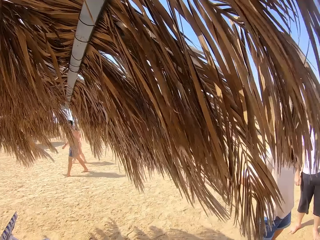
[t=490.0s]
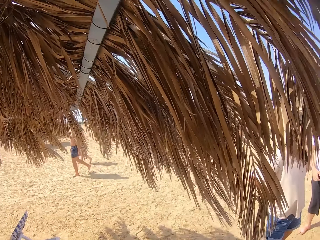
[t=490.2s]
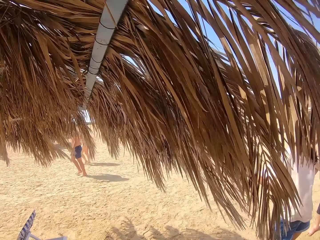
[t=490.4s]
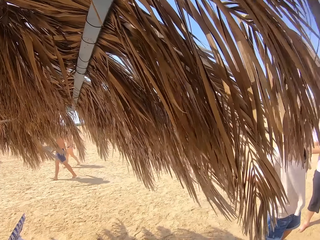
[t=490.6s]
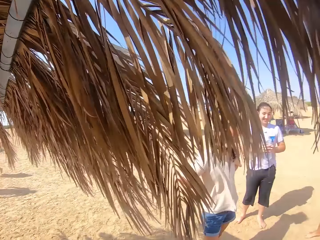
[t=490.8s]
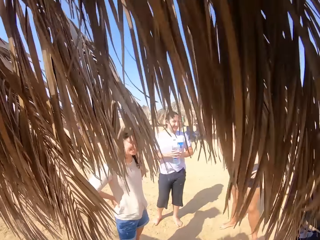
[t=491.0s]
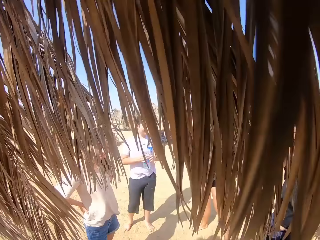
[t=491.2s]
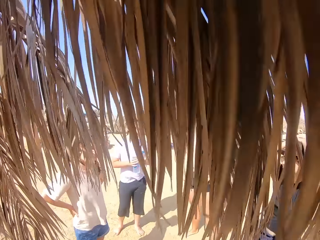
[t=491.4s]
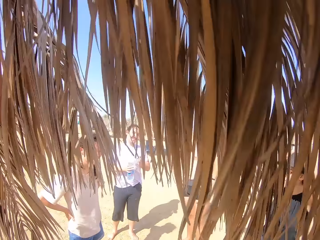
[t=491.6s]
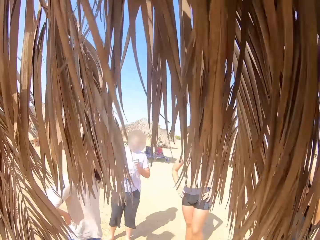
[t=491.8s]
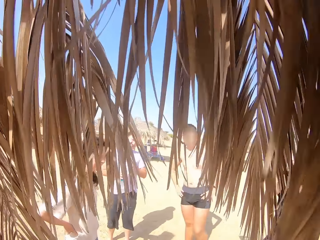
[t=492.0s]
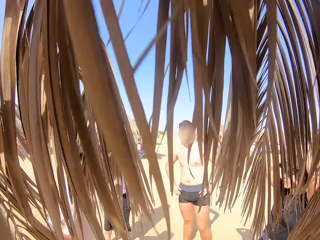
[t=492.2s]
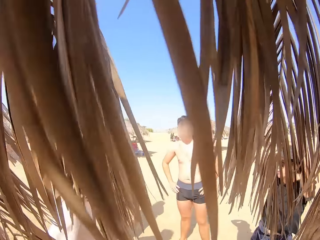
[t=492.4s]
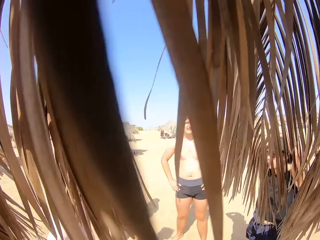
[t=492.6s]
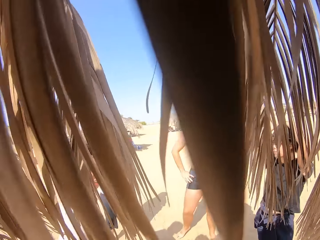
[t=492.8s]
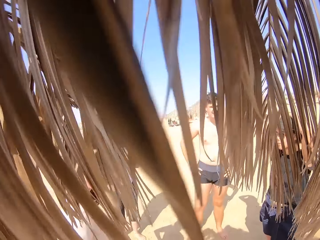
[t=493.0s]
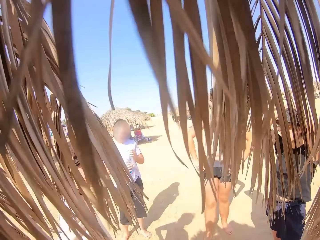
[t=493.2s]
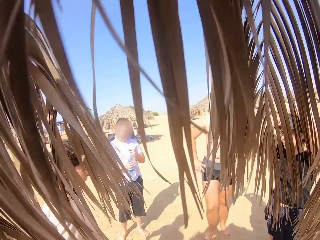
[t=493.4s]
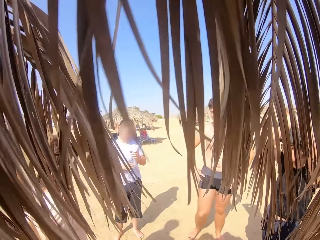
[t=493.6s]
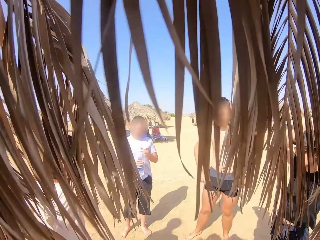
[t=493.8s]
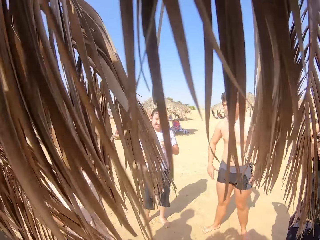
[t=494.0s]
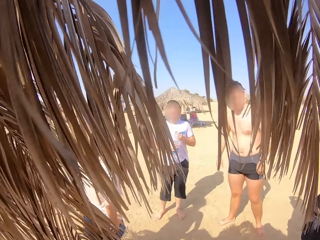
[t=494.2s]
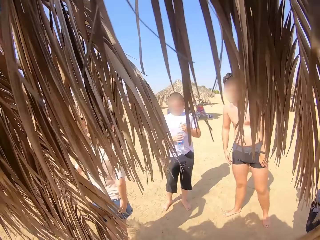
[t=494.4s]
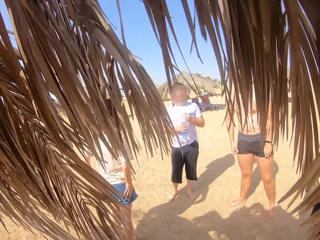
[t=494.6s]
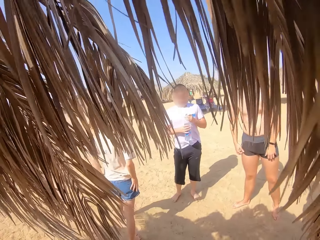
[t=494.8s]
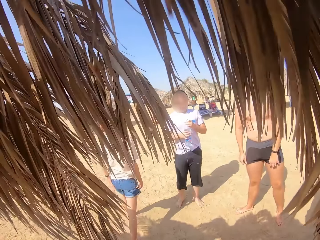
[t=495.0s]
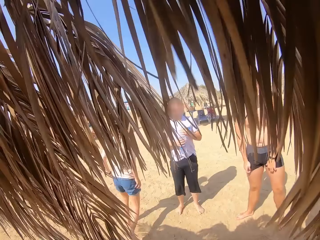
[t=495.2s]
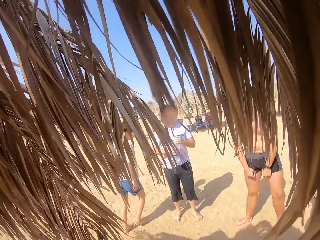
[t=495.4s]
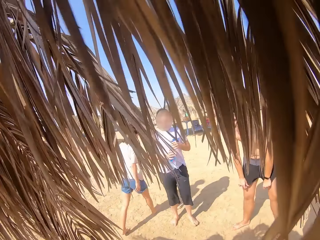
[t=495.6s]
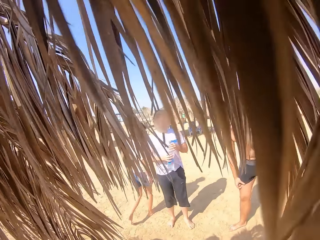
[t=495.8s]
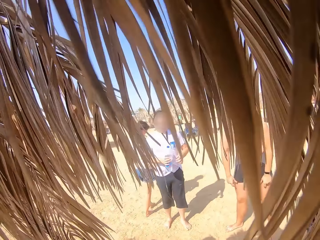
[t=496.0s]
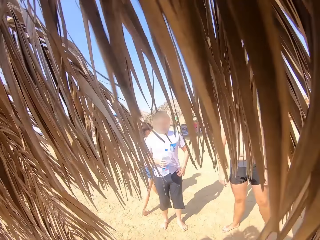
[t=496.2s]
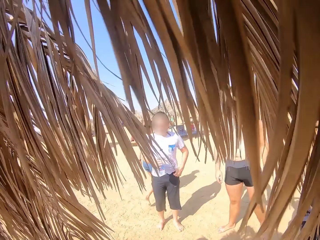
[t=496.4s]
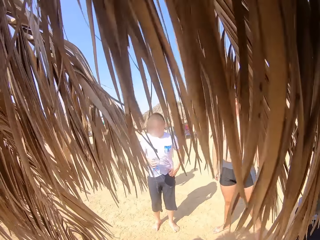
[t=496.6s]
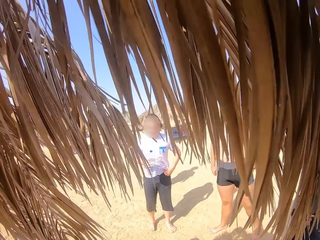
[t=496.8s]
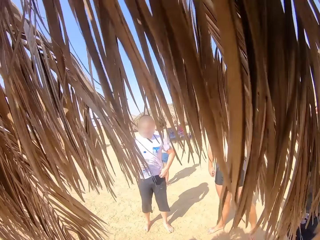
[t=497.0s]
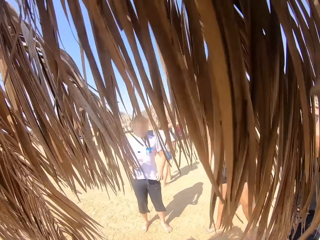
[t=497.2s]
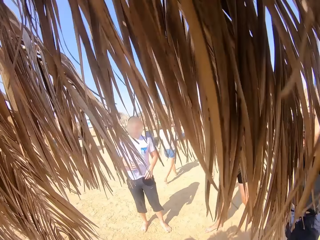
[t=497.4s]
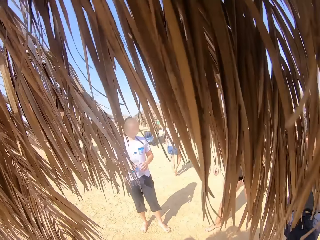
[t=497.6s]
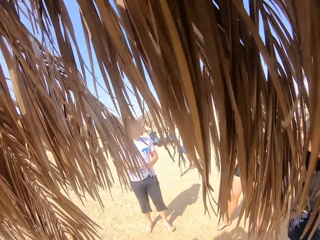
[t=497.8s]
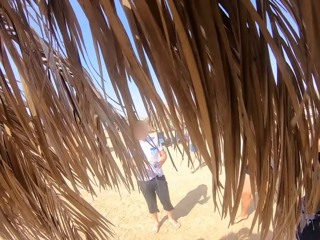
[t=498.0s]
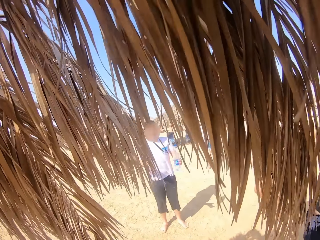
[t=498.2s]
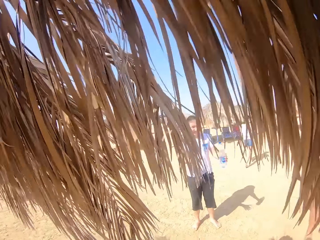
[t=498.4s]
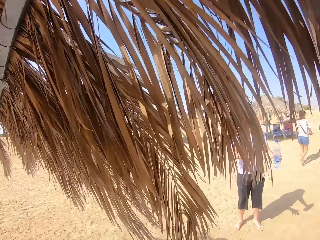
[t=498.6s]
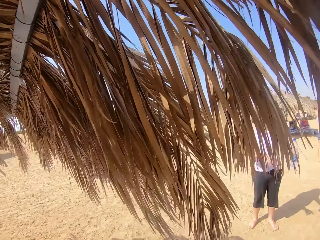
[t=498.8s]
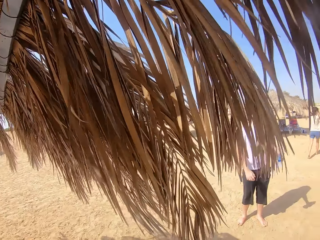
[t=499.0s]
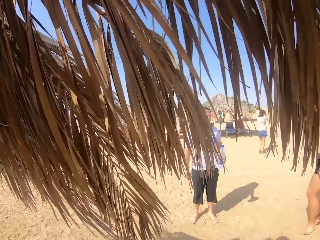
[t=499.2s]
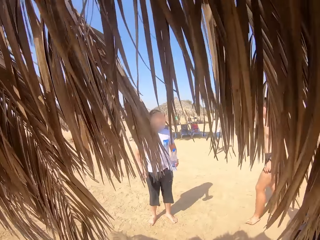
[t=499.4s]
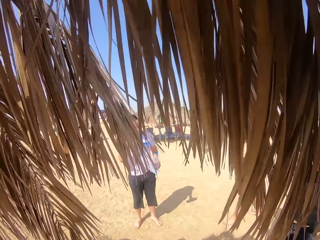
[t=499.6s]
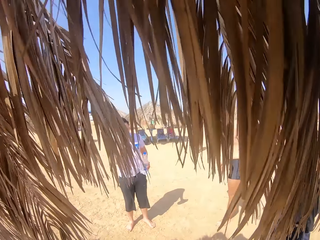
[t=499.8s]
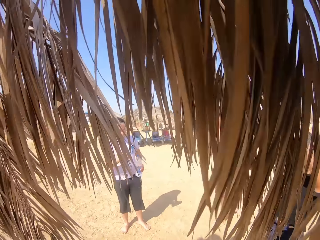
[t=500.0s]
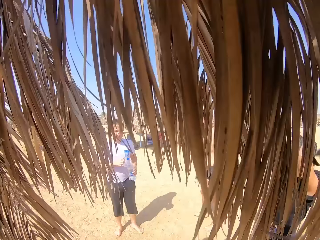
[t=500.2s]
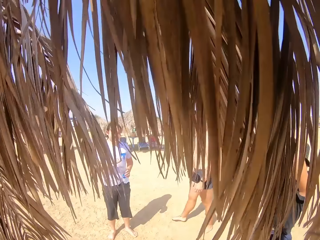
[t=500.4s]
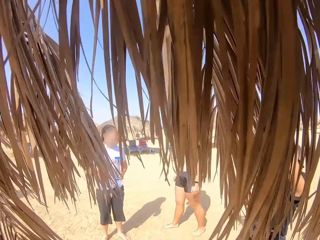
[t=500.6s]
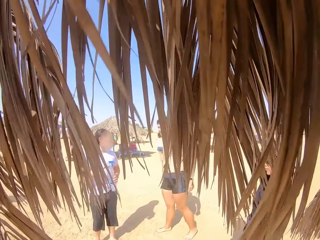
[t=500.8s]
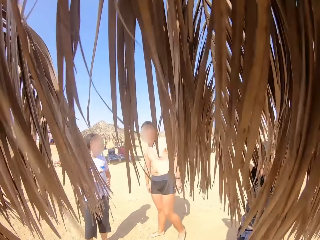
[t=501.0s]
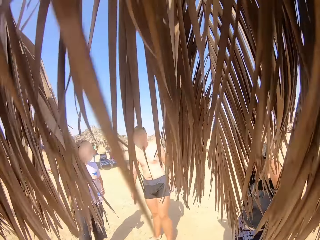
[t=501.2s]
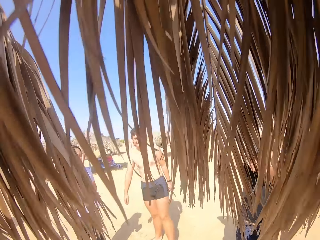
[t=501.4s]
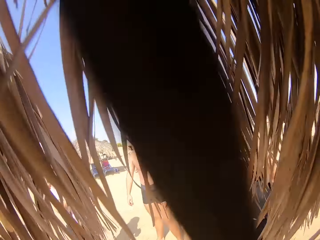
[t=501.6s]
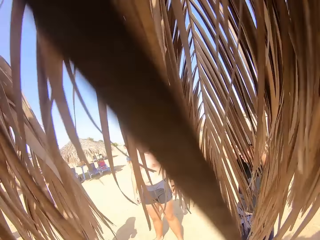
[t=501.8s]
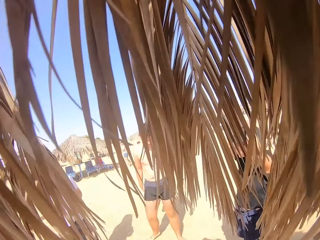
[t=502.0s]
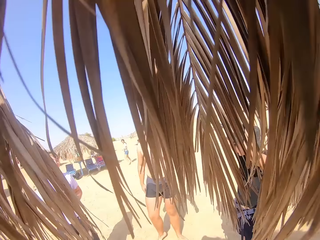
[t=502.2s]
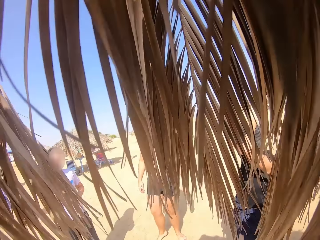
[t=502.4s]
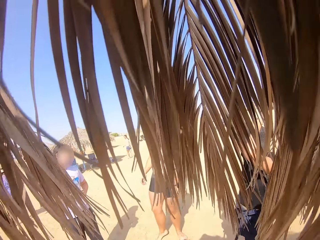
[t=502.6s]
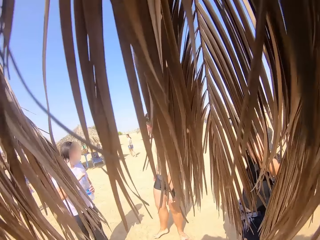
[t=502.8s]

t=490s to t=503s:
A woman walks away from the camera wearer. The camera wearer stares at the sand.

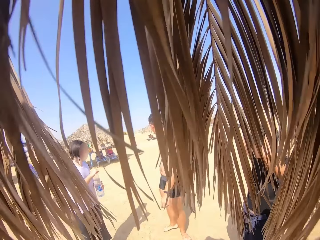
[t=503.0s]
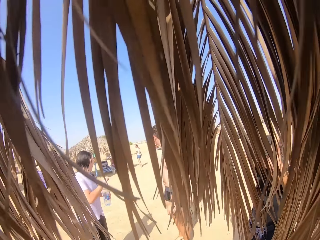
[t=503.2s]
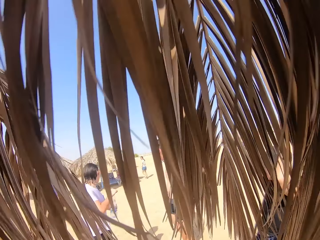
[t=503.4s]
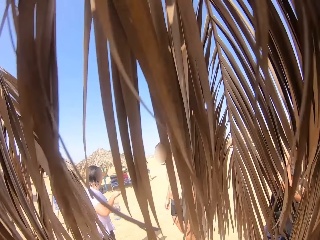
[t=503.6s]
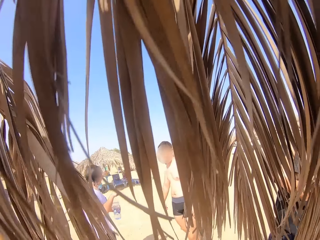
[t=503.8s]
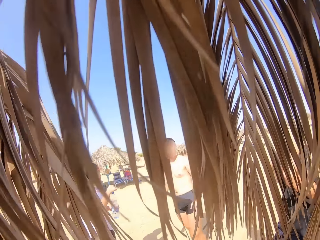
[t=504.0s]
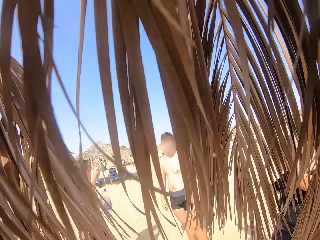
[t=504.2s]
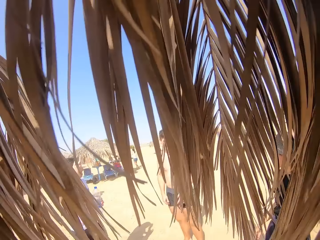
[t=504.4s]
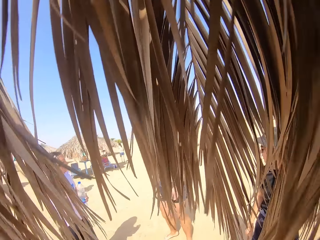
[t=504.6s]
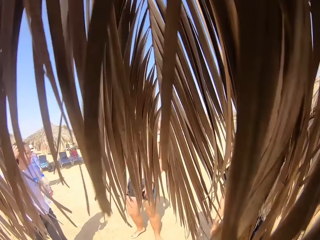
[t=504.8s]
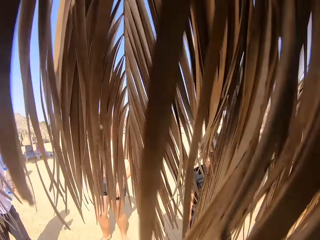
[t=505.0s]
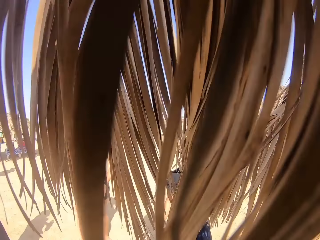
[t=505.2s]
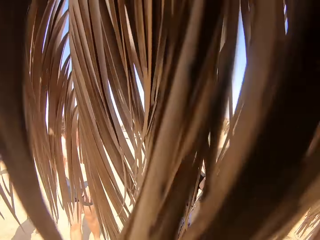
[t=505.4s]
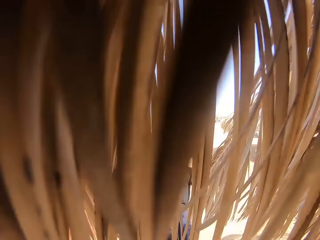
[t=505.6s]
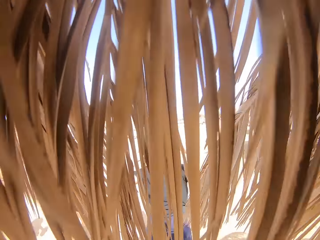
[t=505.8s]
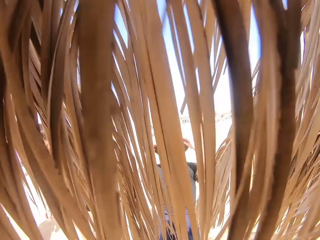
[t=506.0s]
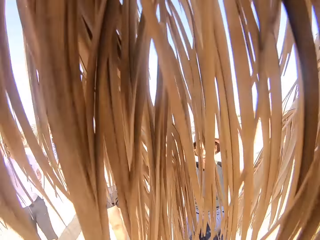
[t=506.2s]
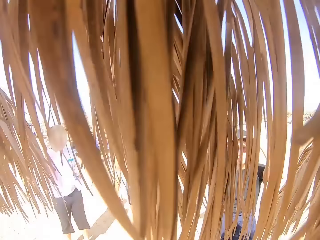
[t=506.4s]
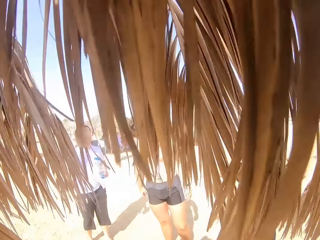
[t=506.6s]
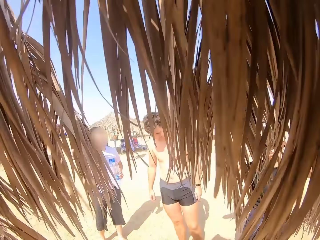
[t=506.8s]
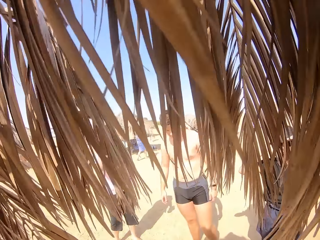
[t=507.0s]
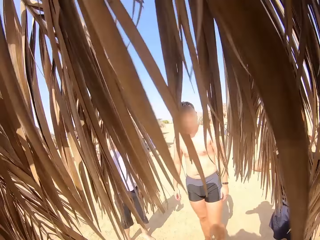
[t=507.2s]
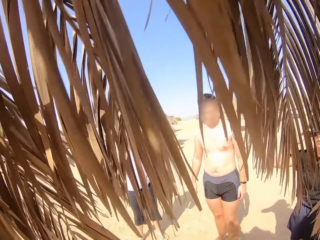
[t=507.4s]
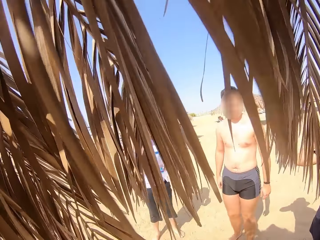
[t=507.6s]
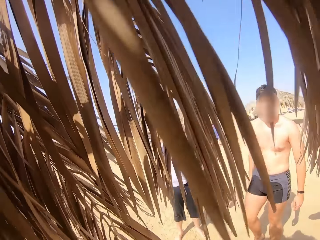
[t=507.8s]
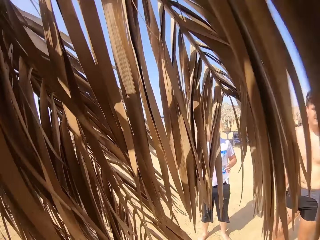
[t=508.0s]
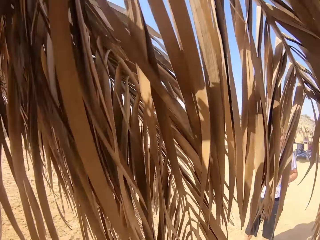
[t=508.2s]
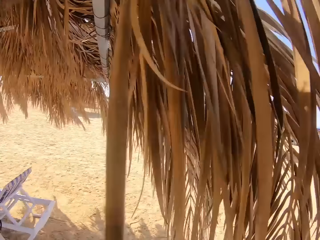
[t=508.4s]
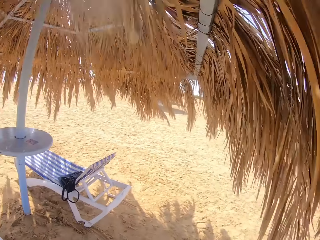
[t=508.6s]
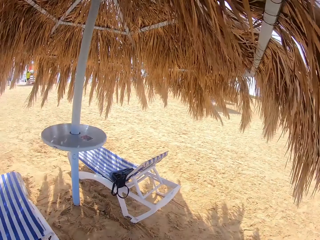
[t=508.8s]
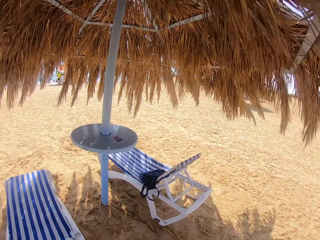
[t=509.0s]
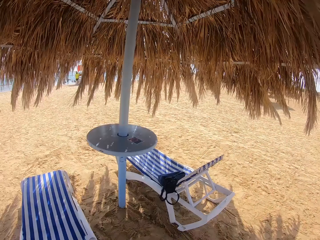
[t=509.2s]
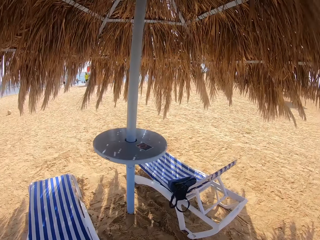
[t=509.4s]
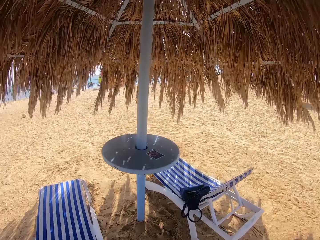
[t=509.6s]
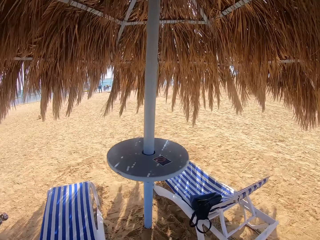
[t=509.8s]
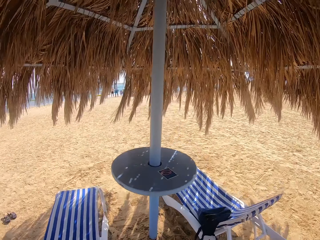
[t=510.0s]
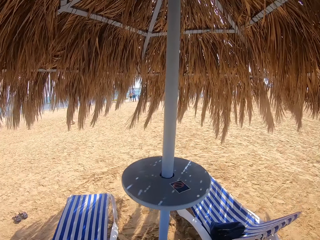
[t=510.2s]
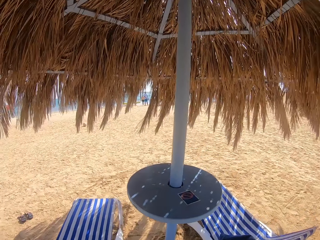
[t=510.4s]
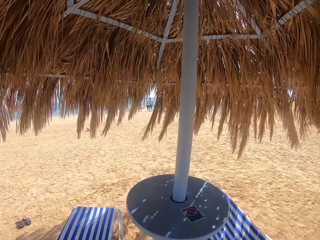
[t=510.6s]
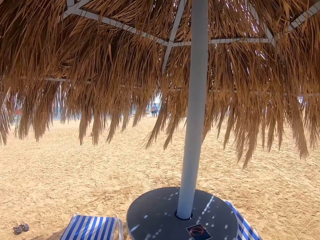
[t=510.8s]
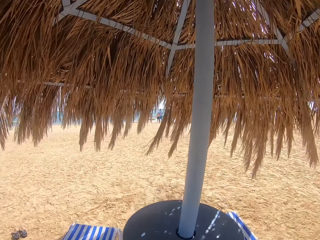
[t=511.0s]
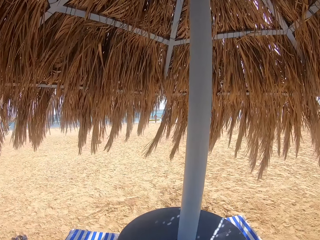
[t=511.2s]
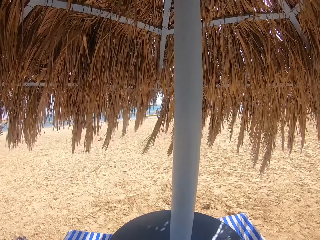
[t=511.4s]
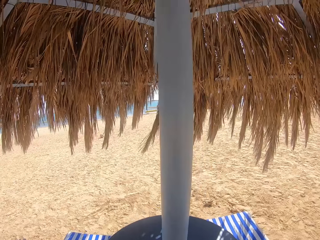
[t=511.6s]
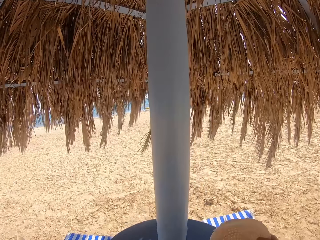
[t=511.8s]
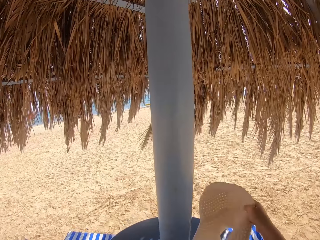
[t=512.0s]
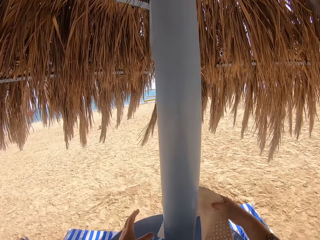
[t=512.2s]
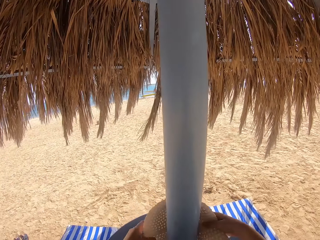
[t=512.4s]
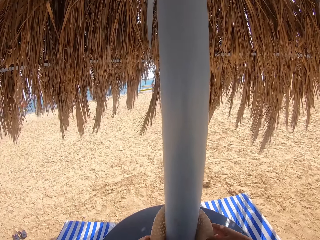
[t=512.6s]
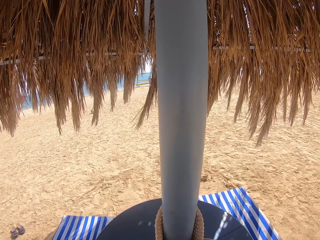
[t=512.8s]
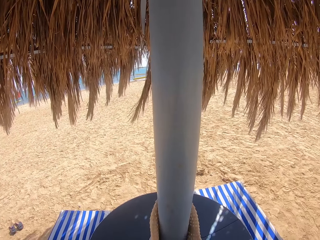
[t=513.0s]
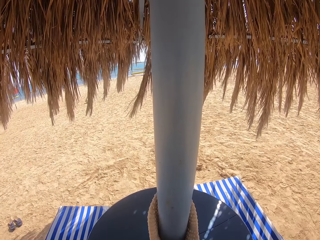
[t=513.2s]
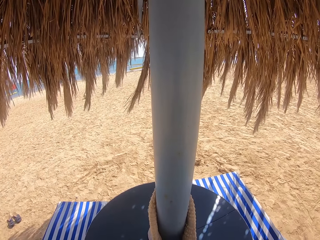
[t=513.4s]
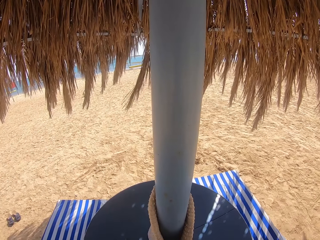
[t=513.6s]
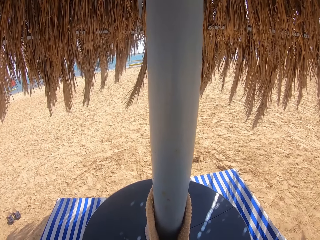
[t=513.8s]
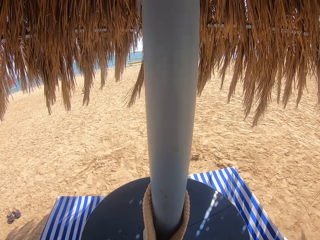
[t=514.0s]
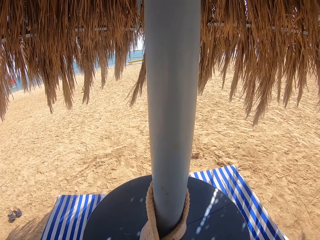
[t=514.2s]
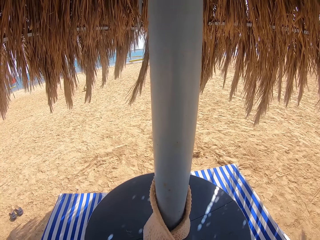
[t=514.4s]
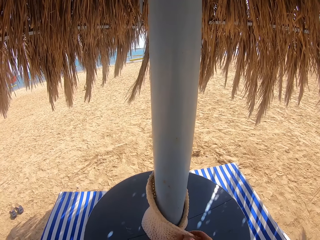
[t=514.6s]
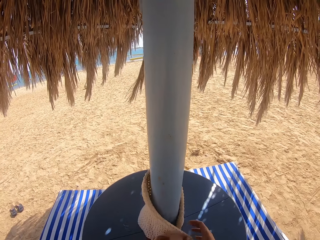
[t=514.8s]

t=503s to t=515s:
The camera wearer walks to the pole. They lean the hat against the pole. They put the hat around the coconut tree.
